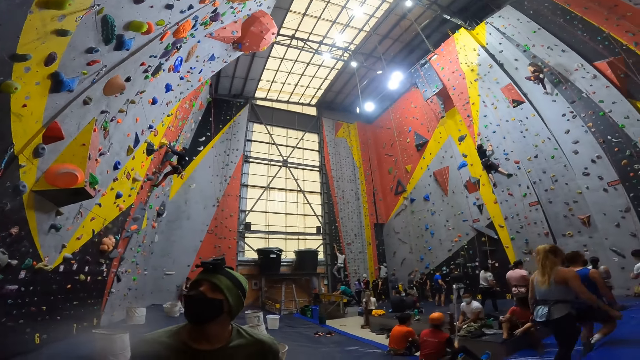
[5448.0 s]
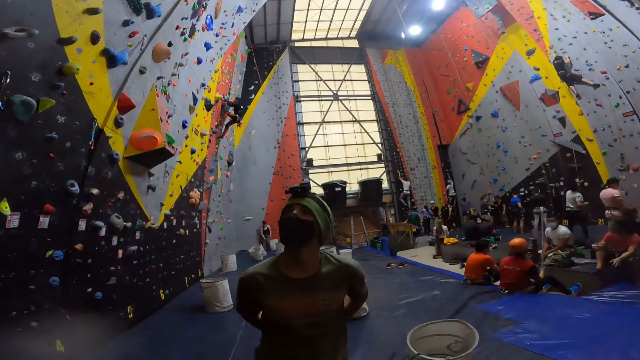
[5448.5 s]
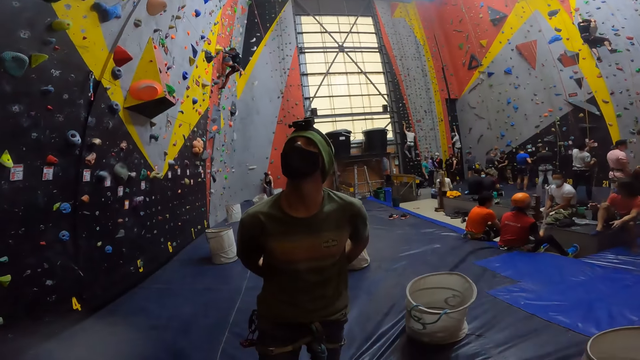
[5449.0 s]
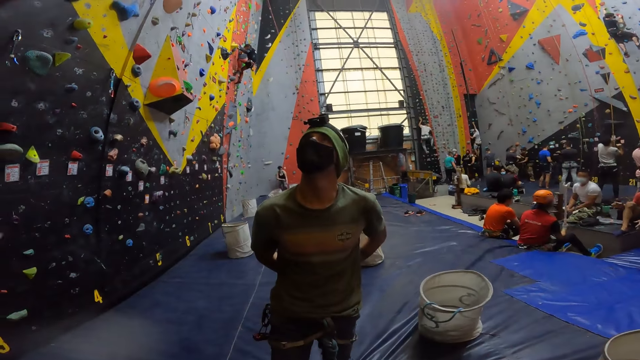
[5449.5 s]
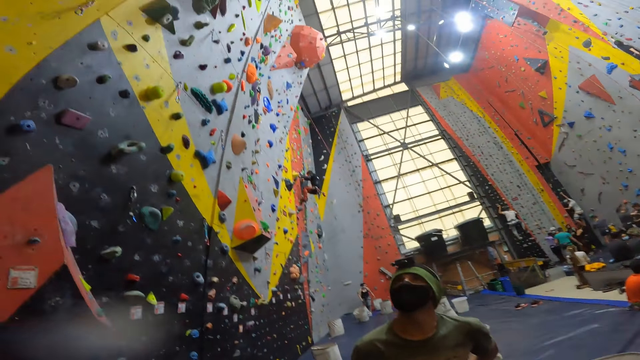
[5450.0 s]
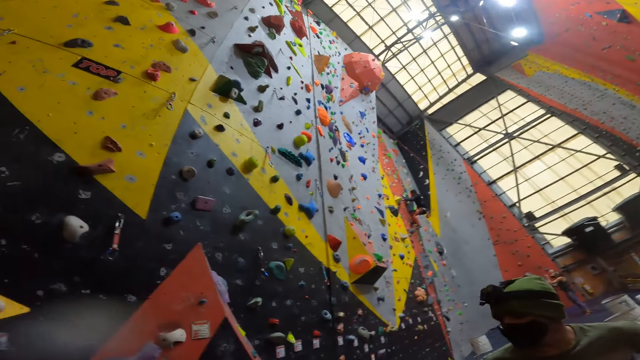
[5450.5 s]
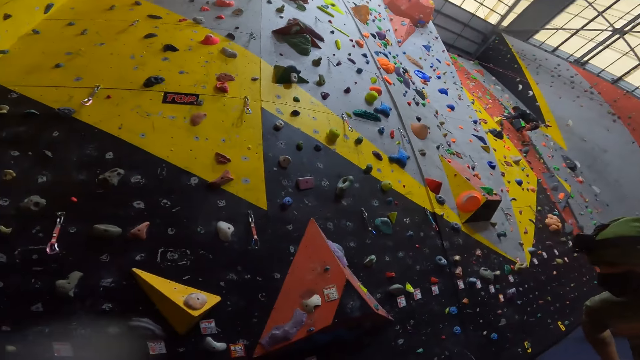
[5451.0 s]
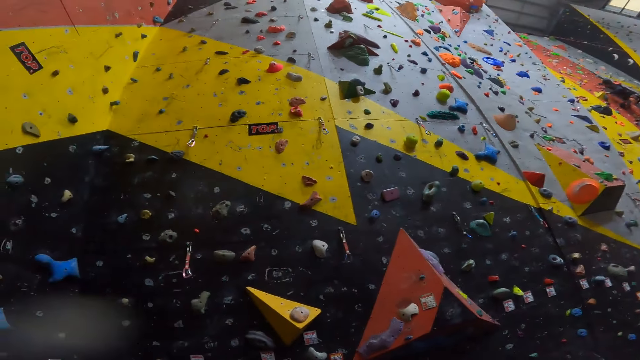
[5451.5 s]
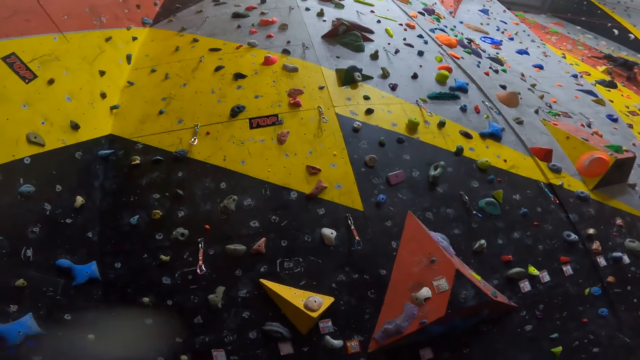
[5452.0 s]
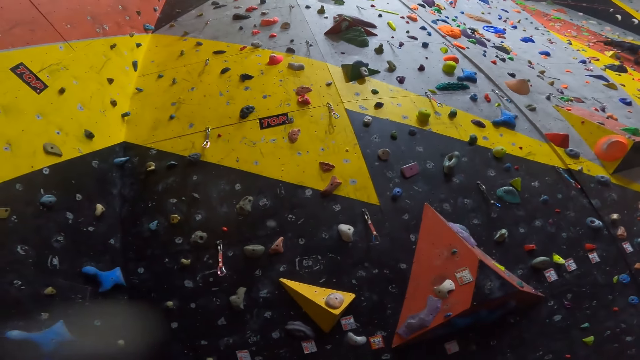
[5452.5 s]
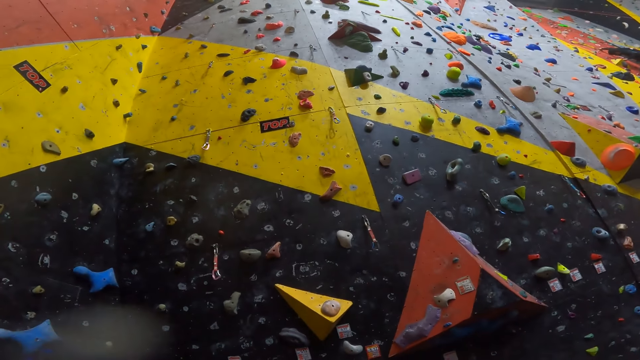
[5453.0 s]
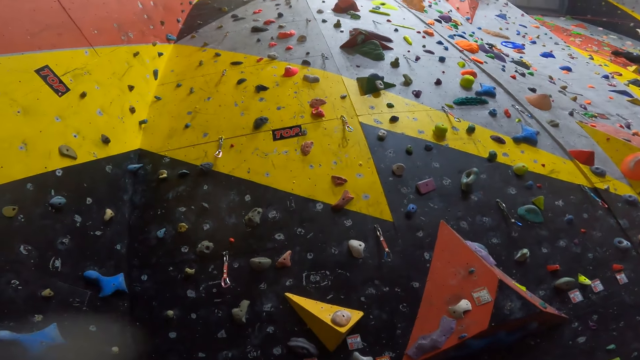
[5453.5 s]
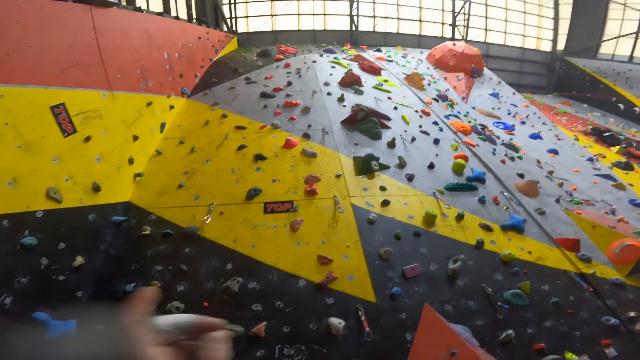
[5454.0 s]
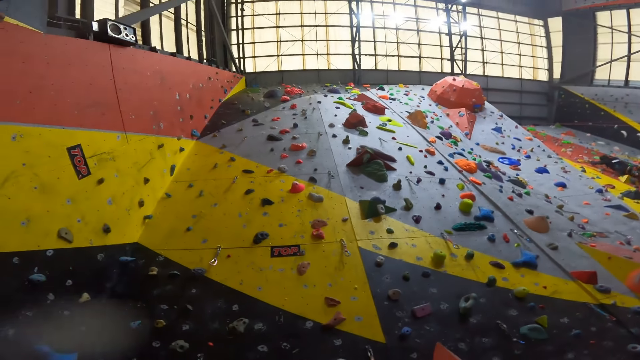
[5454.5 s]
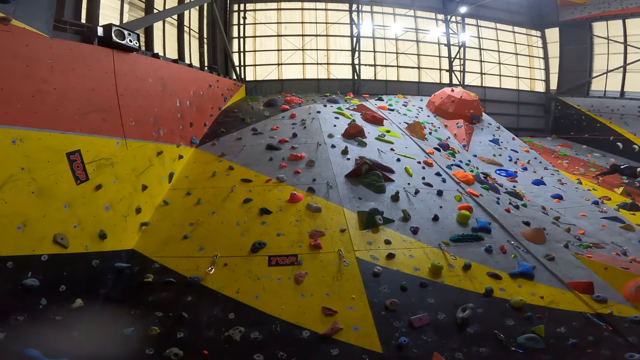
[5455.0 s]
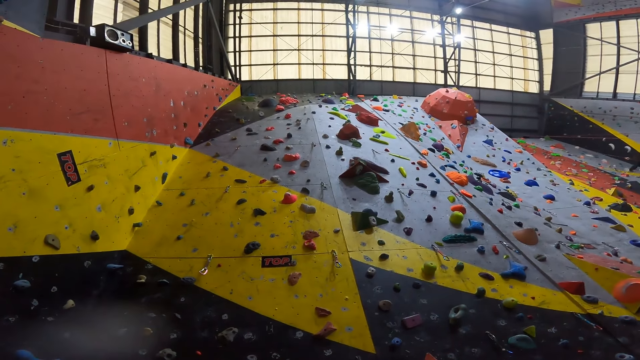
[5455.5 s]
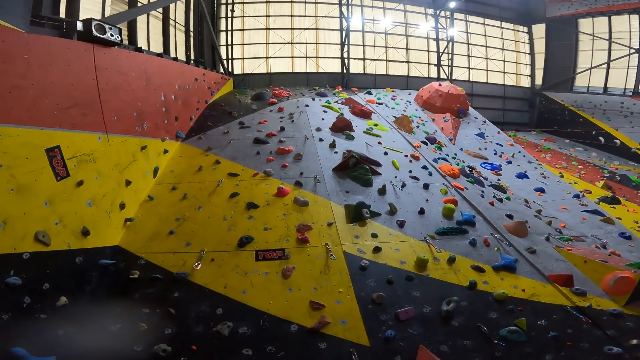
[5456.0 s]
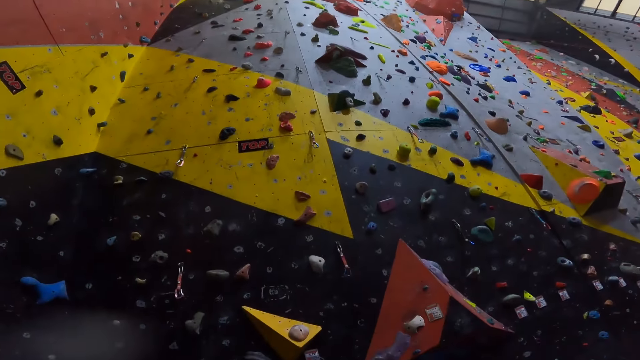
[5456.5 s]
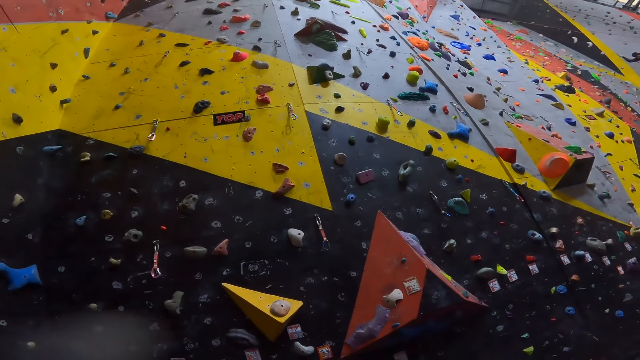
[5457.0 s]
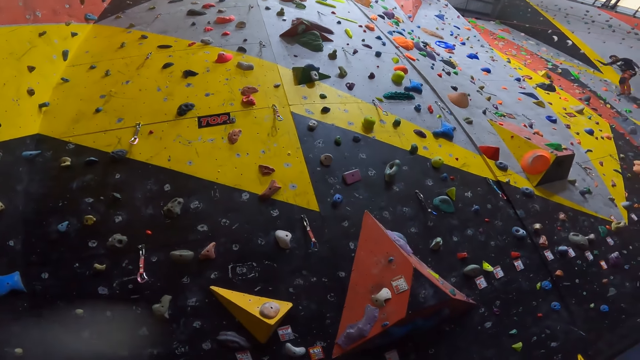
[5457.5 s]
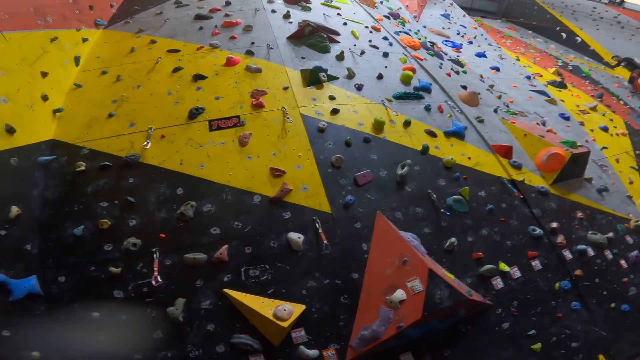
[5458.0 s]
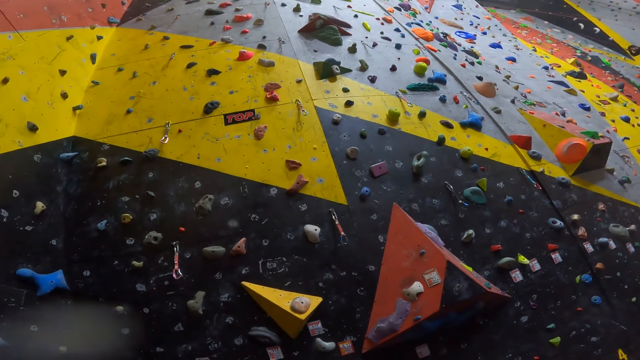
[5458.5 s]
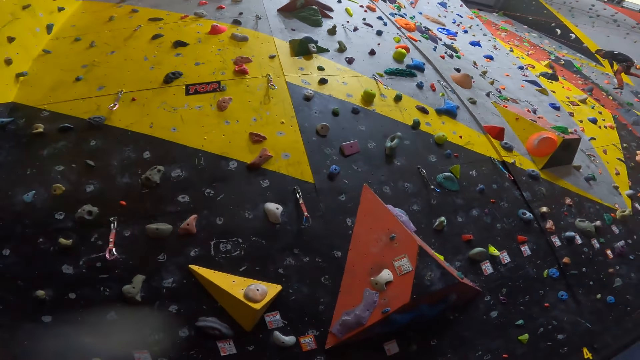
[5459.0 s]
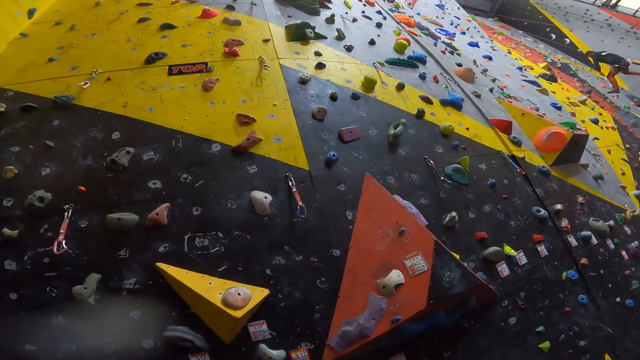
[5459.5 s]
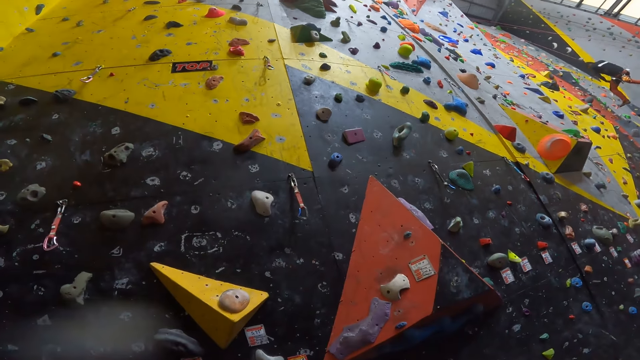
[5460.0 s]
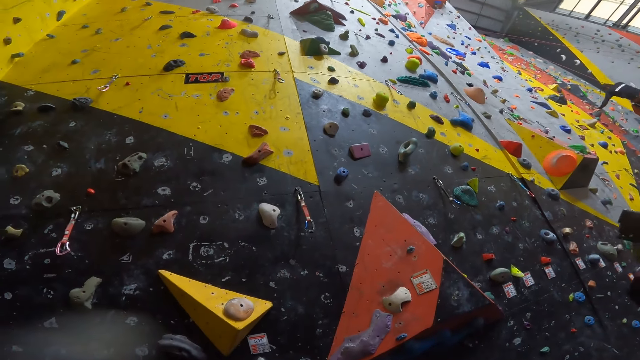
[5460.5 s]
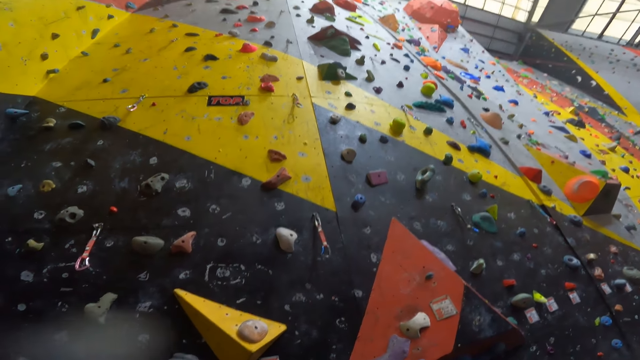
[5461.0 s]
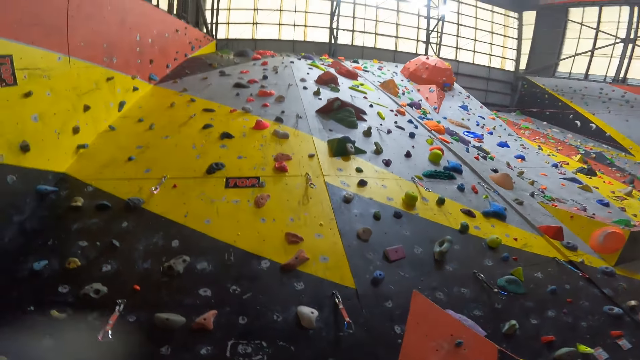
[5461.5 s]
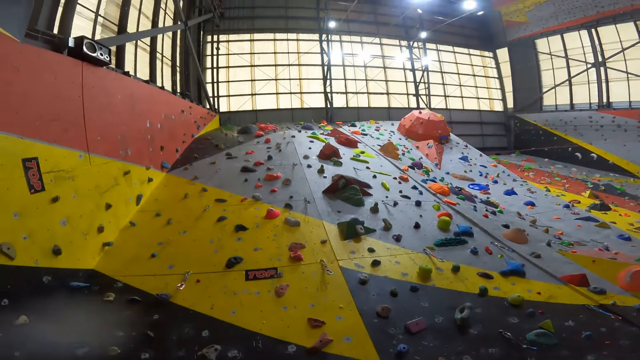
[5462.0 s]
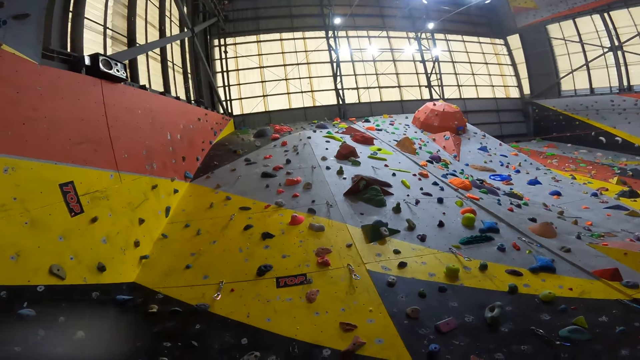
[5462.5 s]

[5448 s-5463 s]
The camera wearer raises his hand. He looks round.

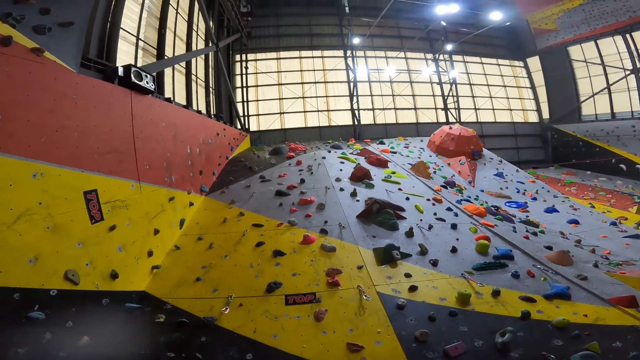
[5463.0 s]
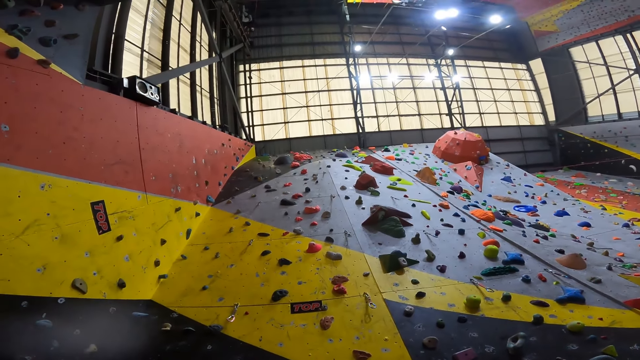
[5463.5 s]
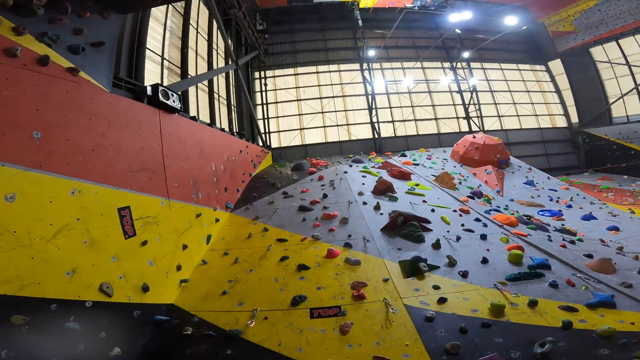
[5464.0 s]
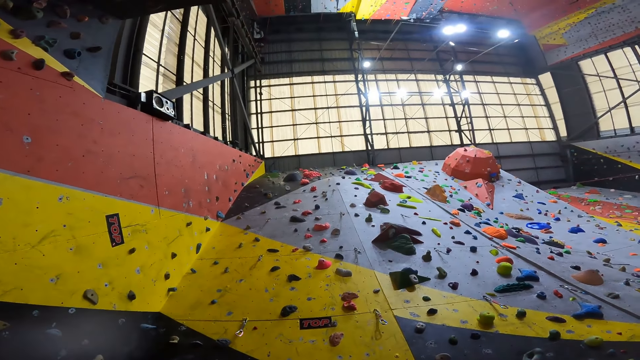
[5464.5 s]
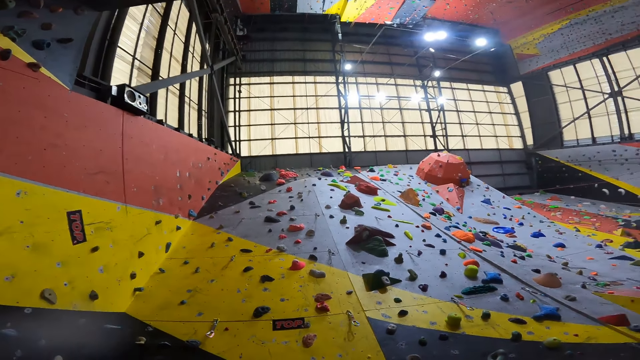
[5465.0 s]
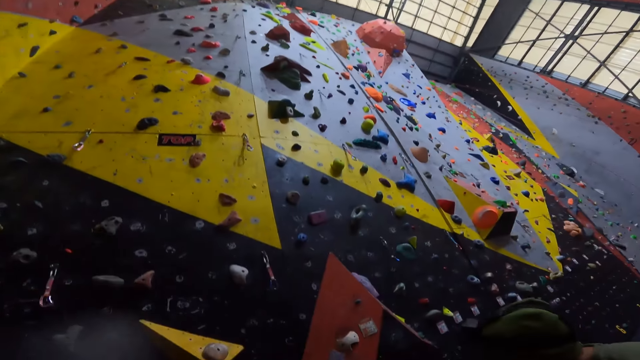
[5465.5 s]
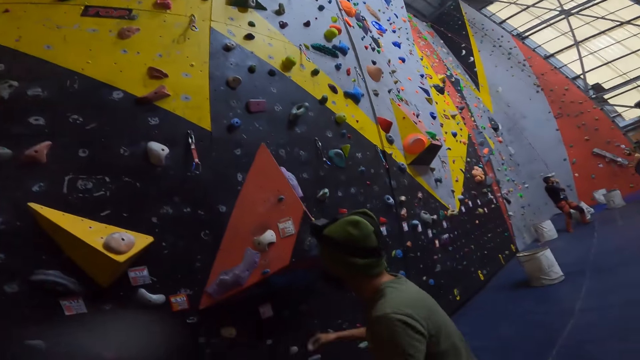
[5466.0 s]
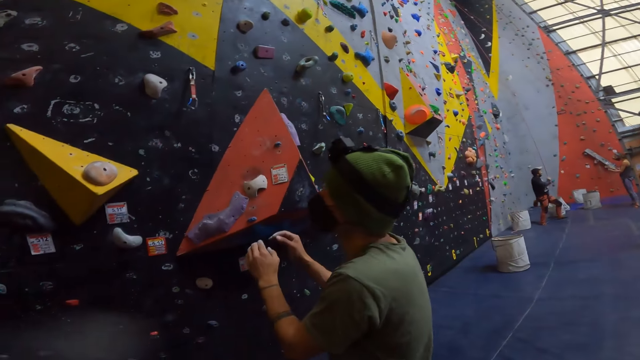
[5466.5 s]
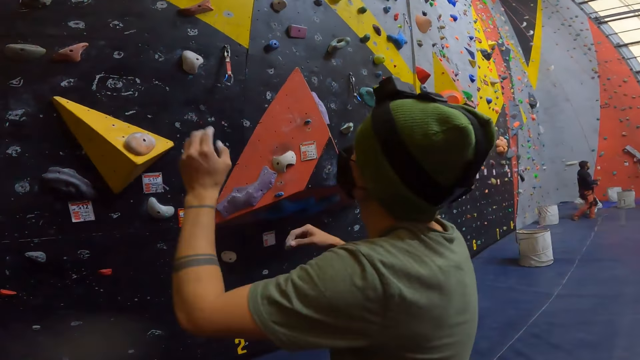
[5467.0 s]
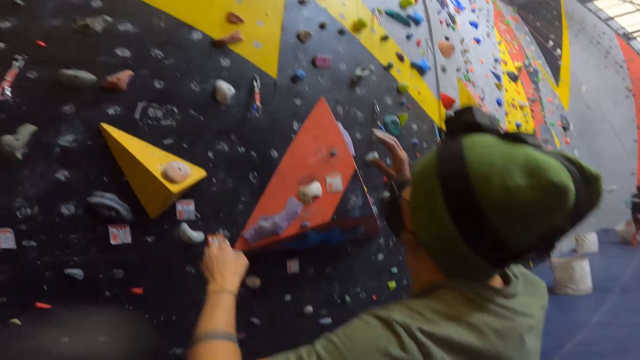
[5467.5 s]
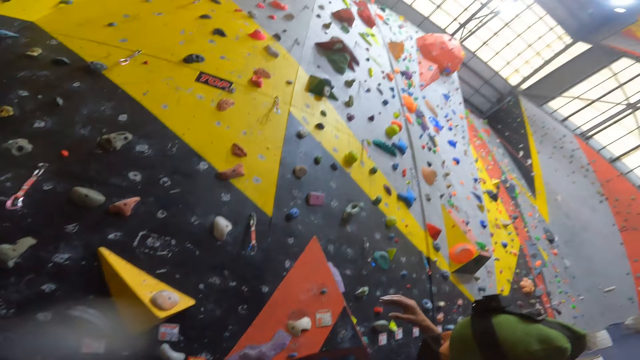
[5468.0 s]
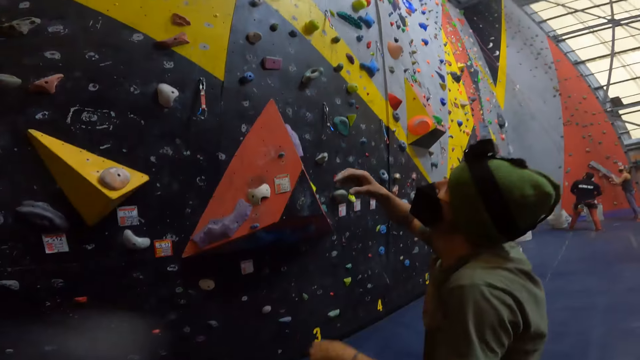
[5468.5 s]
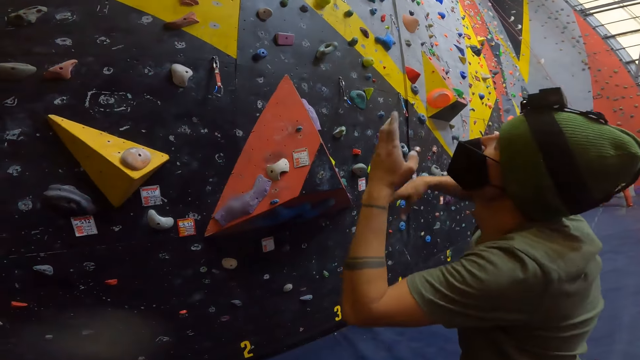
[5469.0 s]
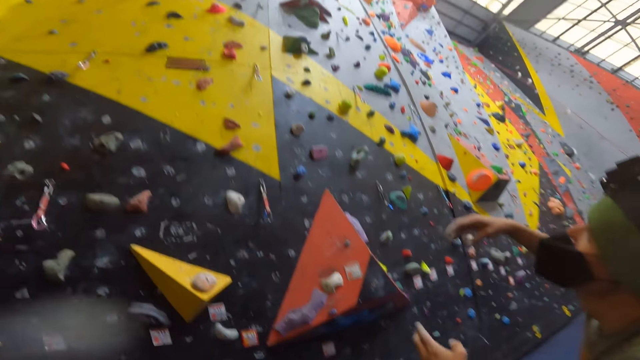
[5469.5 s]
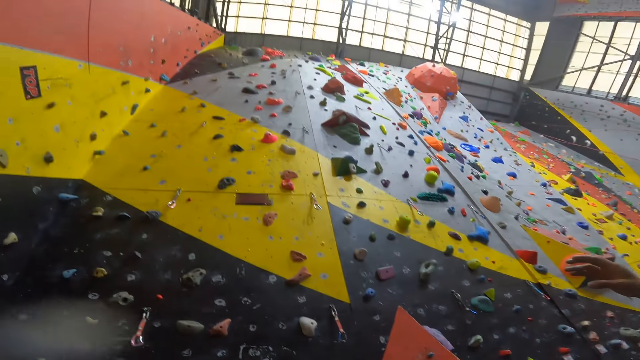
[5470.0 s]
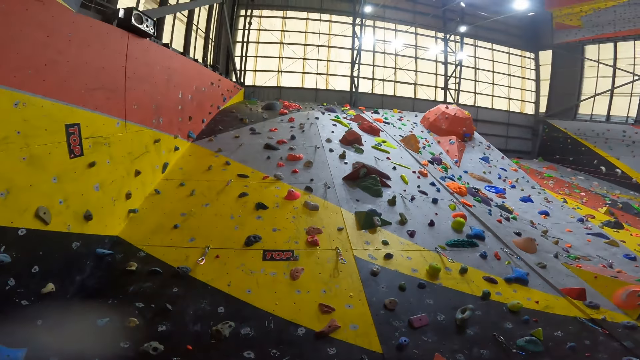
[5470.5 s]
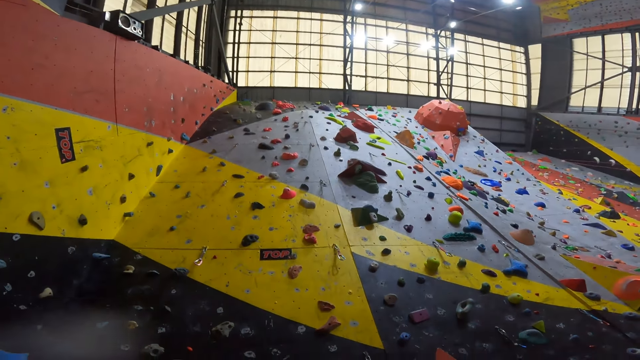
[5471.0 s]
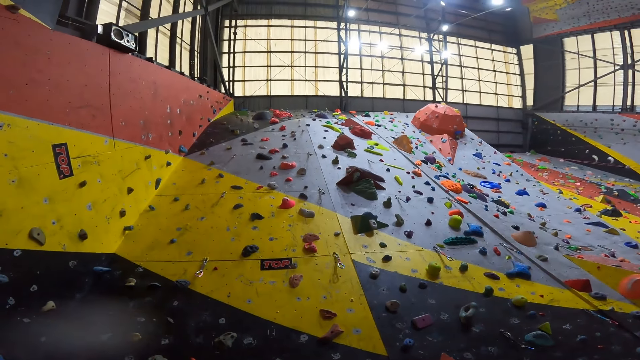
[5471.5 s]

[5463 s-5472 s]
A person looks up the wall.
